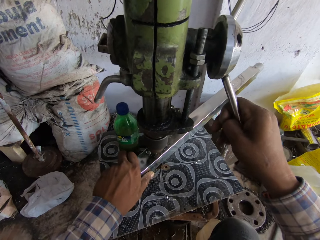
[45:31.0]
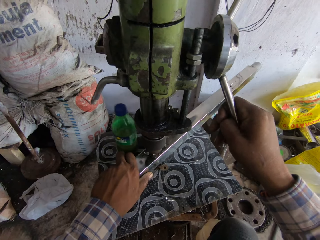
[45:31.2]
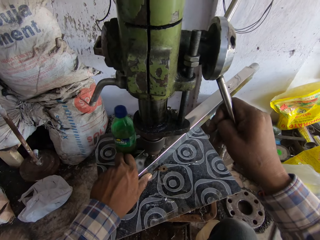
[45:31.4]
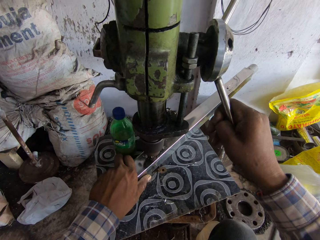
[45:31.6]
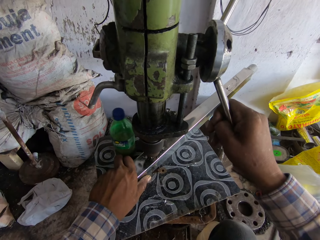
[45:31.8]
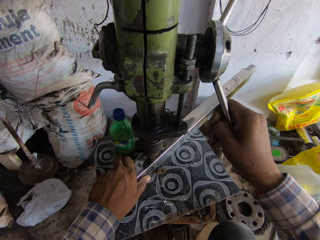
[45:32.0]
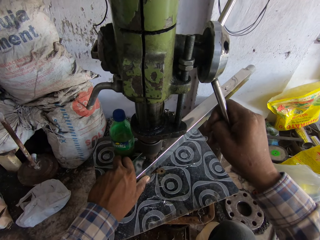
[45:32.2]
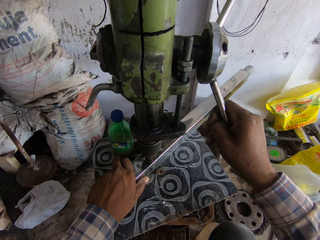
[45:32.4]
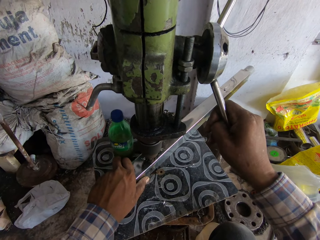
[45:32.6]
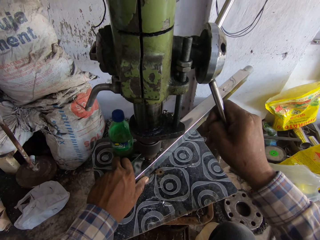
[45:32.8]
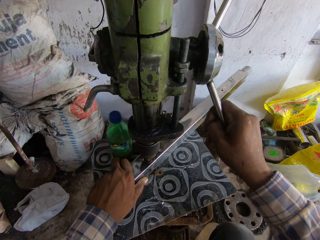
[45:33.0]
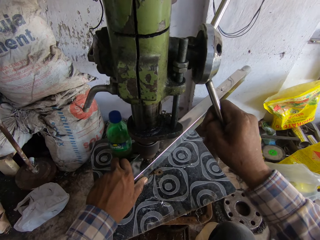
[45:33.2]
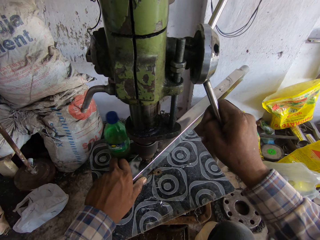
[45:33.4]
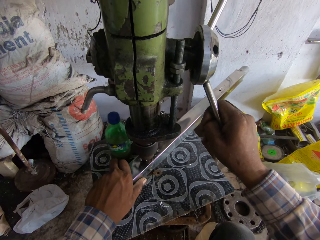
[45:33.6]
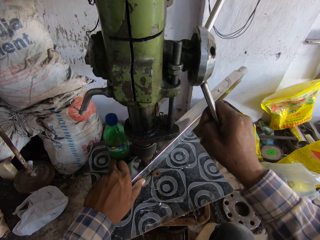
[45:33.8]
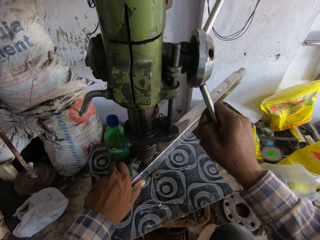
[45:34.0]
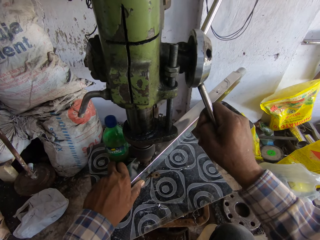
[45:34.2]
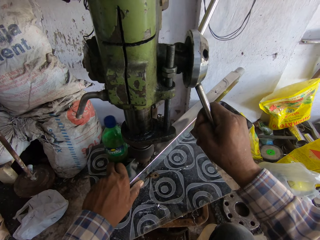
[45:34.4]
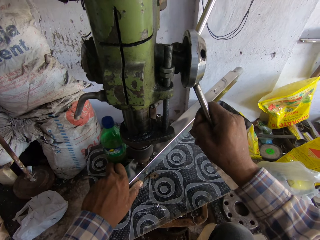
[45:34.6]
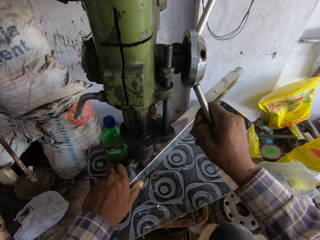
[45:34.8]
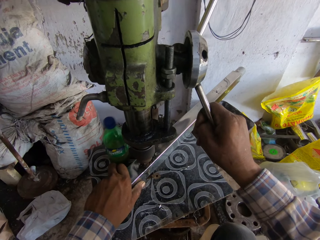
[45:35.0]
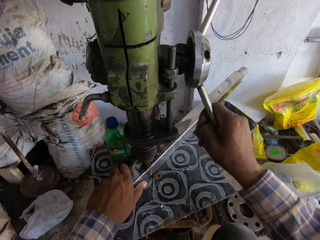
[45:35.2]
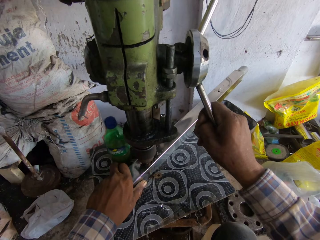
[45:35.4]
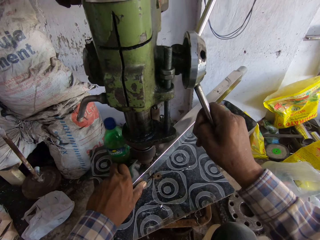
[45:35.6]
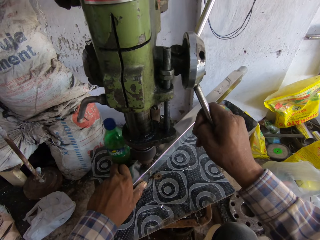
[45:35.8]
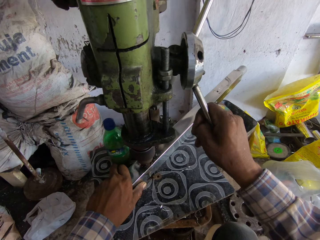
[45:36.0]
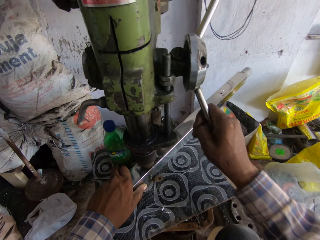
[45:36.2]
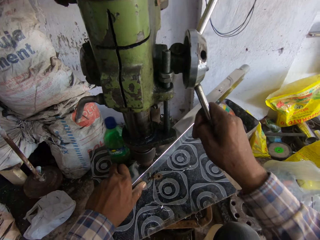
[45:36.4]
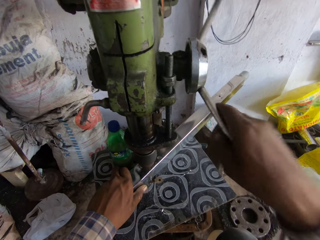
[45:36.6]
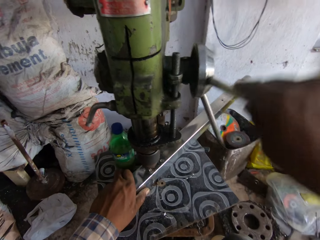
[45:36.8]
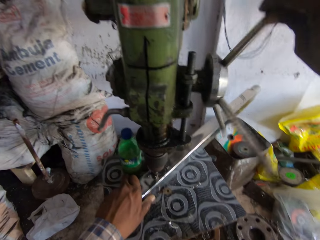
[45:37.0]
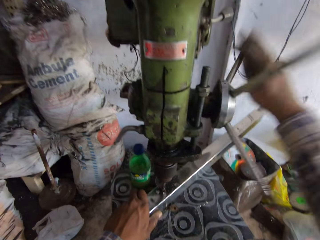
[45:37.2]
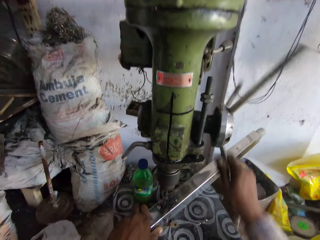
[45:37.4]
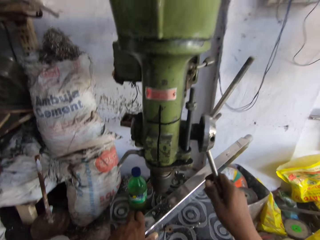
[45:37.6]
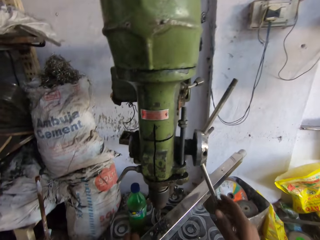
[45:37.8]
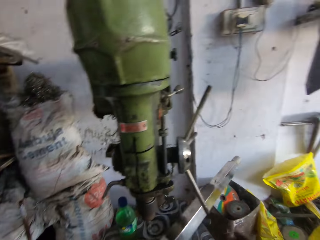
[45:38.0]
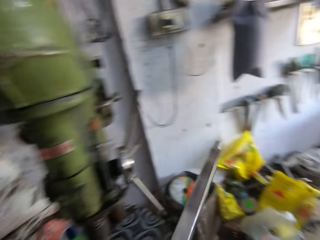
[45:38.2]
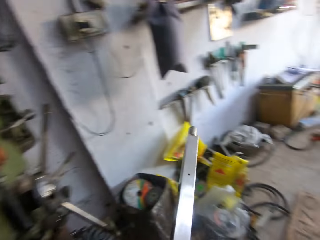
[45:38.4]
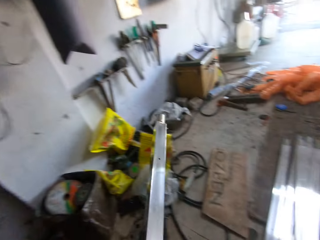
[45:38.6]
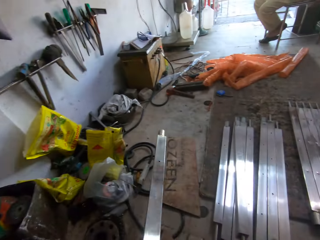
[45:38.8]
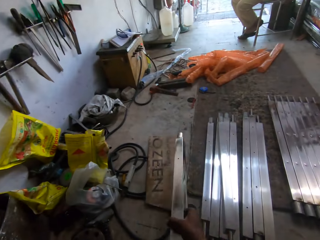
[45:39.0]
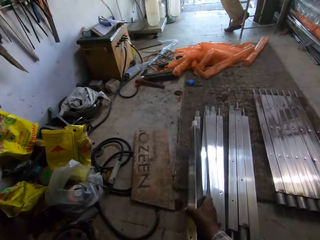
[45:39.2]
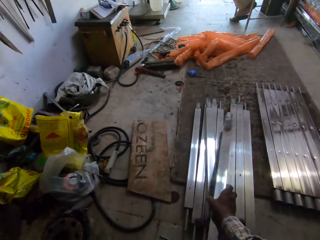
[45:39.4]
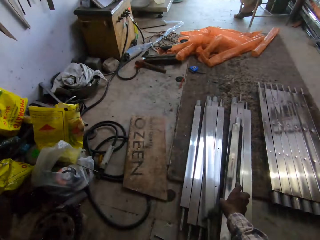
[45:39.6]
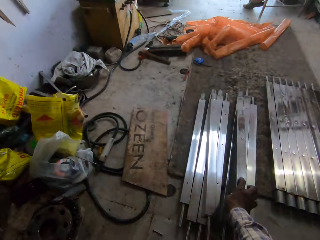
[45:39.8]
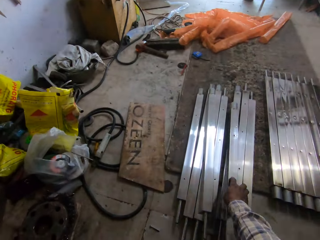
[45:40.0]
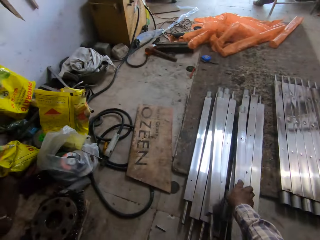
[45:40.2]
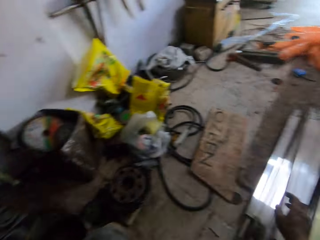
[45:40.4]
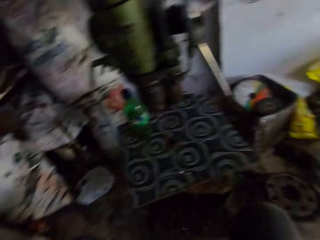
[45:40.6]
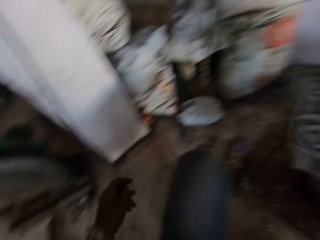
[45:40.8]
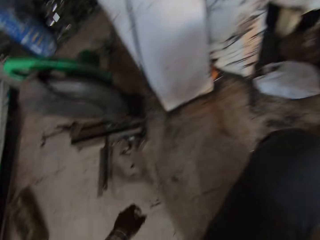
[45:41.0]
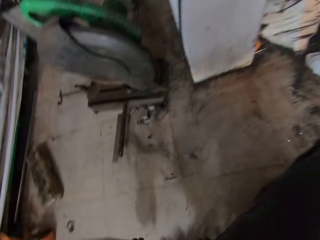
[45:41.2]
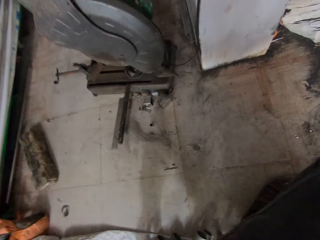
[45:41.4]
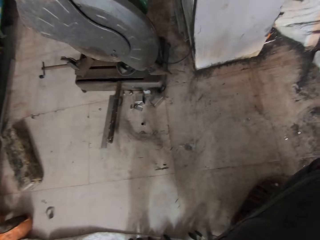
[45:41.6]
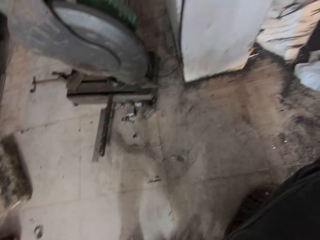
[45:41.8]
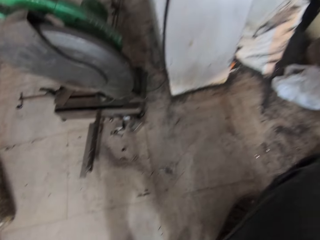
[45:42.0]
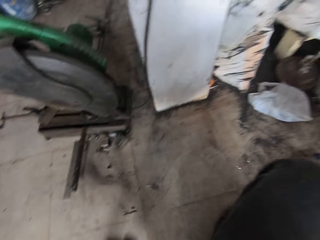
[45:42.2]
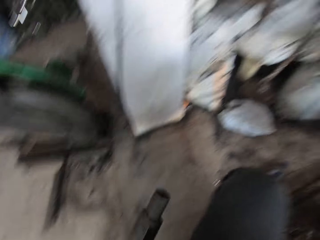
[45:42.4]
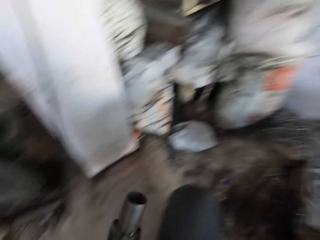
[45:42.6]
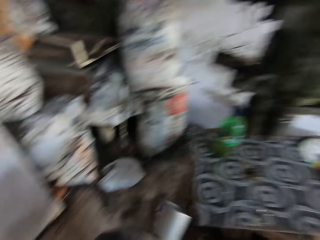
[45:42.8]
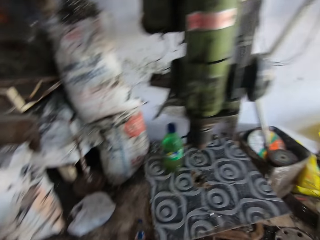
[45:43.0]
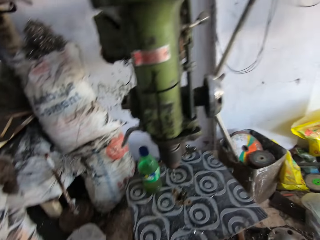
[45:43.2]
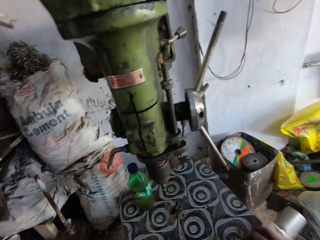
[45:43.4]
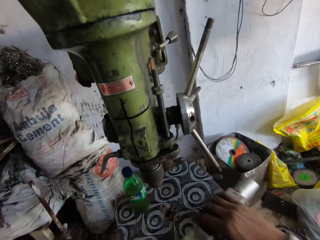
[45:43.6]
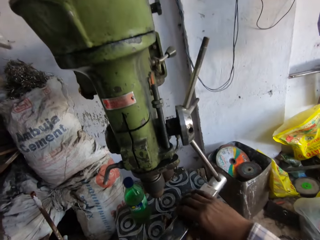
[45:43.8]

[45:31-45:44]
The camera wearer moves the drill bit from the metal. They take the metal. They put the metal aside on the ground. They pick up the metal.

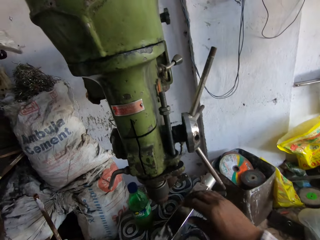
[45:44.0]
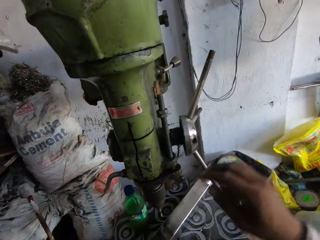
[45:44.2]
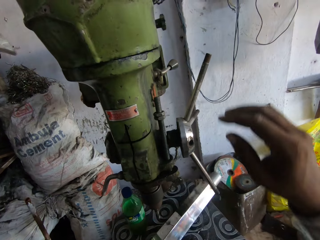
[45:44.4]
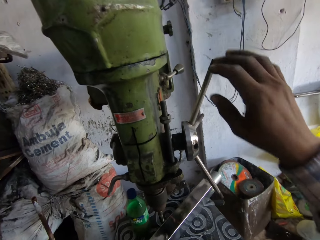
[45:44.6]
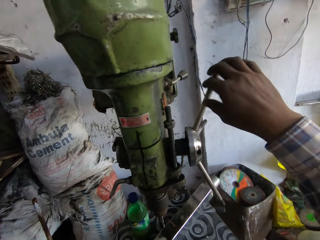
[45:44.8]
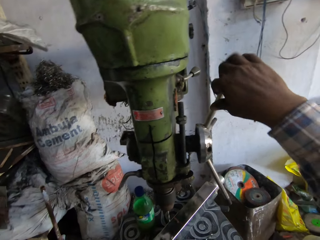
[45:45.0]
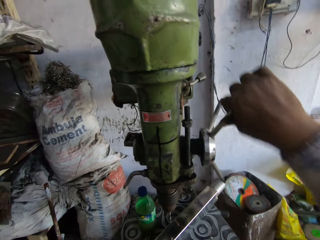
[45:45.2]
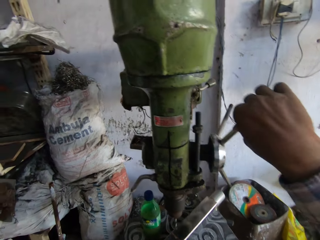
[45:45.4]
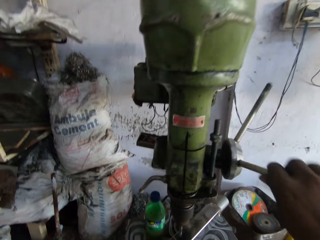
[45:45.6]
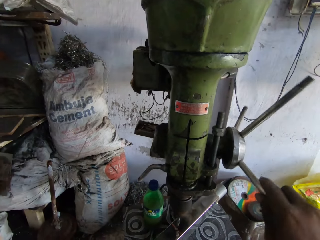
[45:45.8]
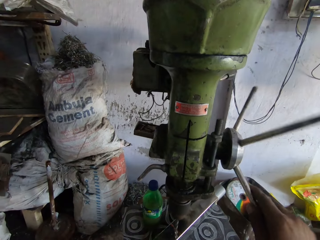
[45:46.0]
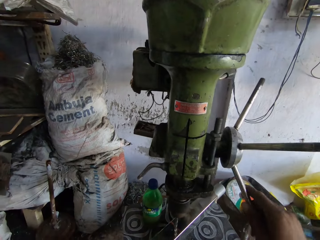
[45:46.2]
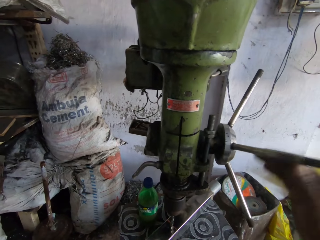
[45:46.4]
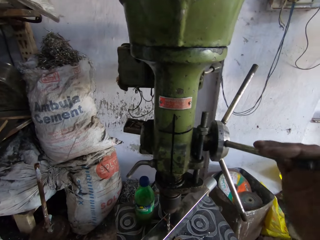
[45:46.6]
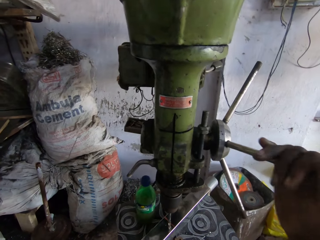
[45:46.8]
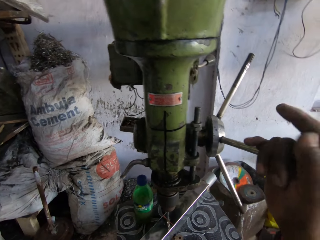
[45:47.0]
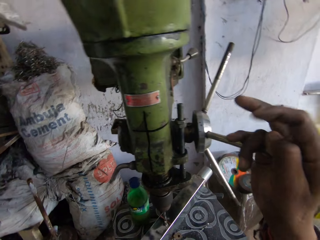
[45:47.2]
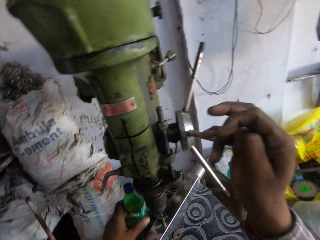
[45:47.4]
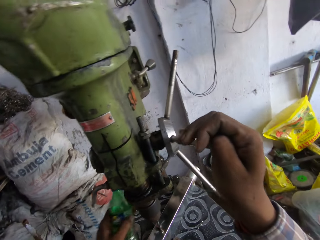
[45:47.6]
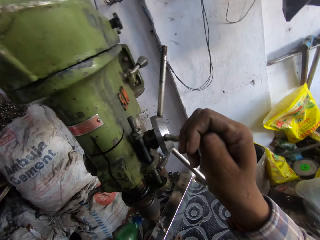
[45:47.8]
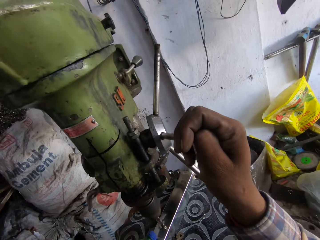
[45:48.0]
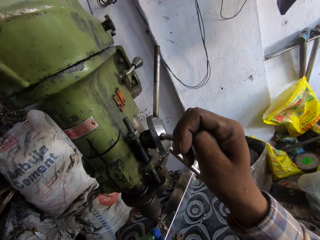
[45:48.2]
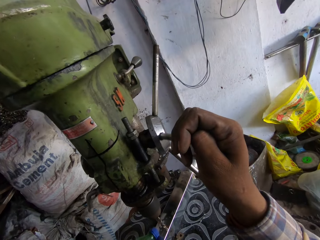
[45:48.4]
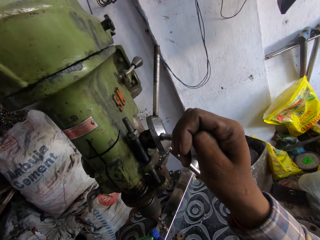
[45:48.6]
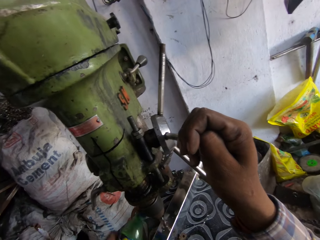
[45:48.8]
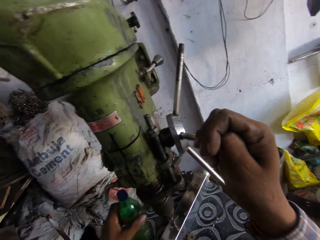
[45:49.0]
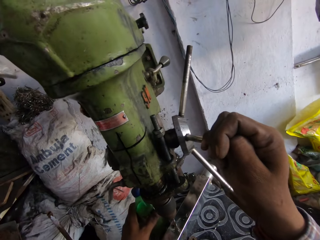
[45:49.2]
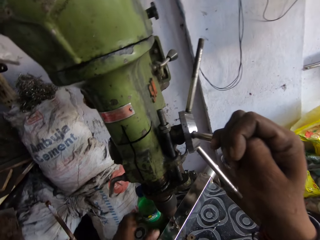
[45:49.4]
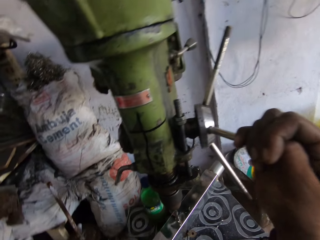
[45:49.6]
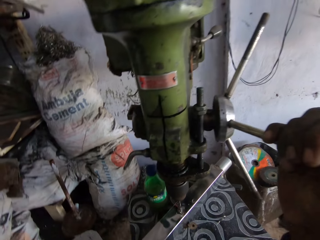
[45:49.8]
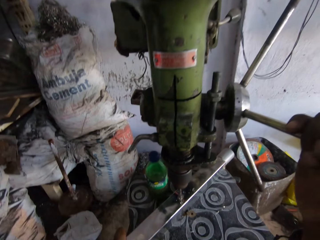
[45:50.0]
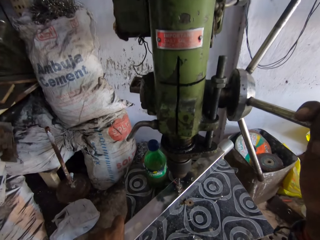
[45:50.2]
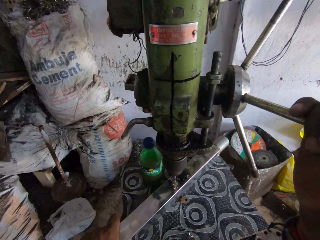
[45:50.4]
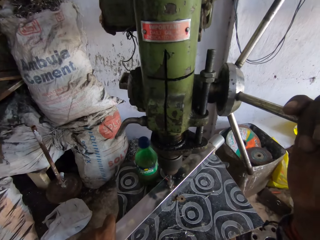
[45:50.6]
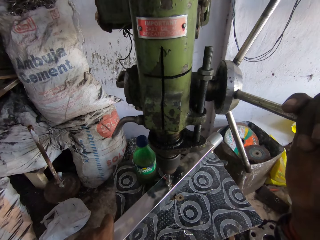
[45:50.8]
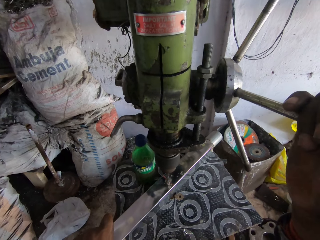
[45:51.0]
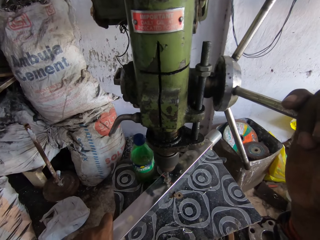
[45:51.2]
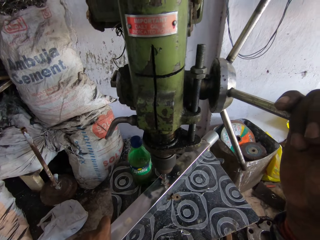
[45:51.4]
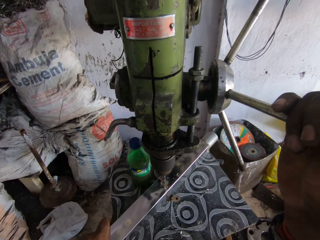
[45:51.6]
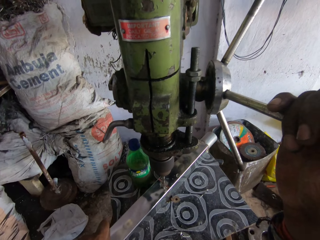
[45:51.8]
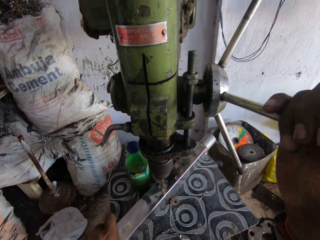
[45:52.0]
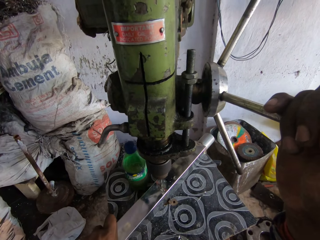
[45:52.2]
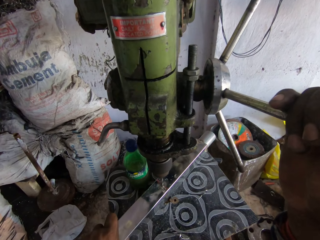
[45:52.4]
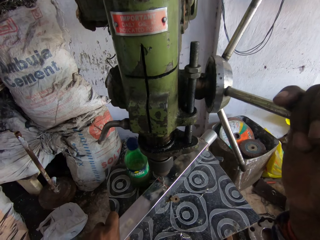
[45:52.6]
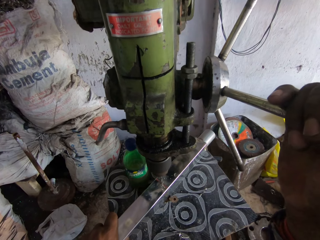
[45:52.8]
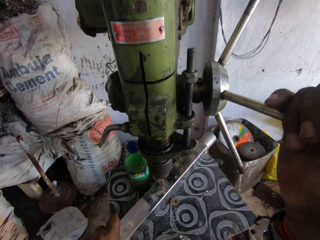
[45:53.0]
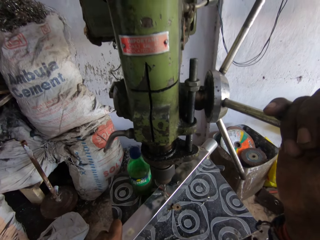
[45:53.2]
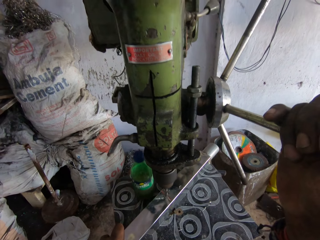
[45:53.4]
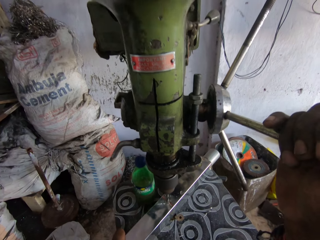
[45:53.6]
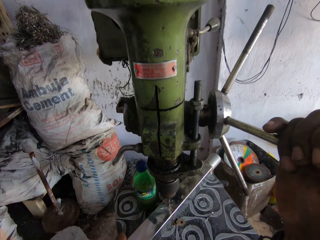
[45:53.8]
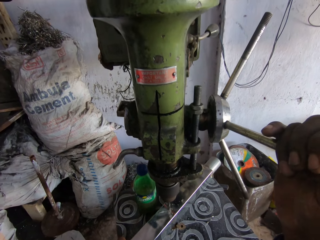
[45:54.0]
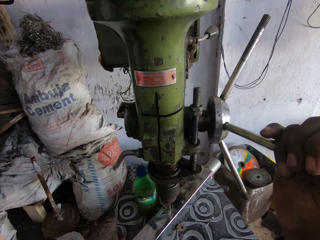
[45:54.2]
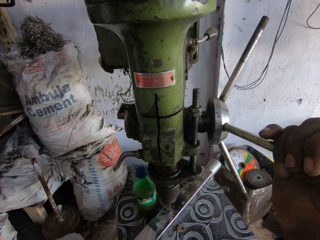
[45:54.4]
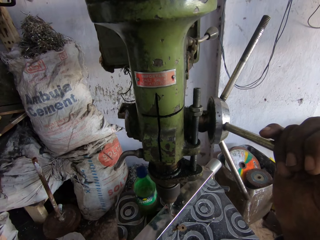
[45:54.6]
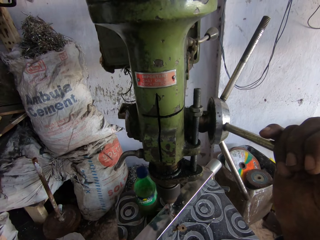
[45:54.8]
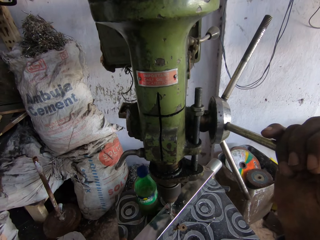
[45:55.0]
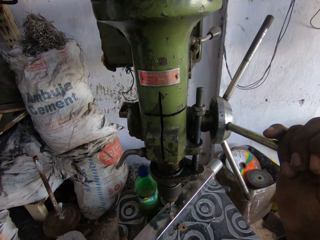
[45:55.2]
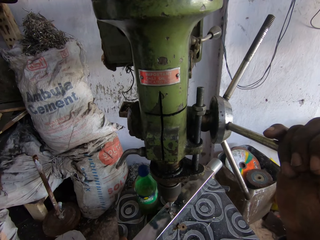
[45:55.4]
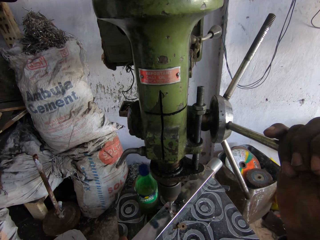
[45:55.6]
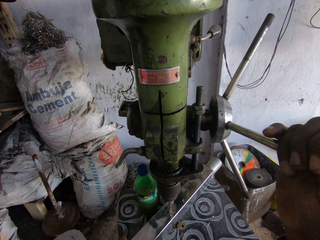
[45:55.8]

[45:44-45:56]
The camera wearer puts the metal on the drilling machine. They drill the metal with the drilling machine. They grind the metal or steel with the steel grinder. They take the bottle of oil. They put the oil on the metal. They put the bottle of oil aside. They grind the steel with the steel grinder. They drill the metal with the drilling machine.
